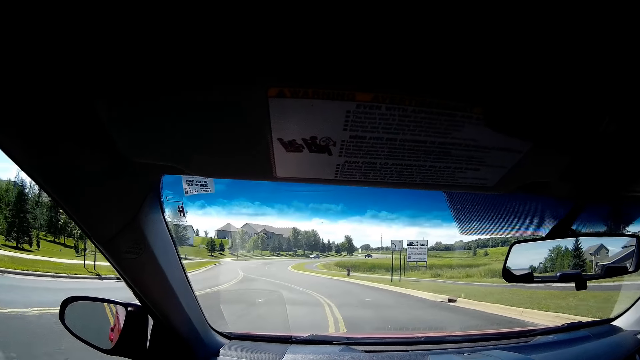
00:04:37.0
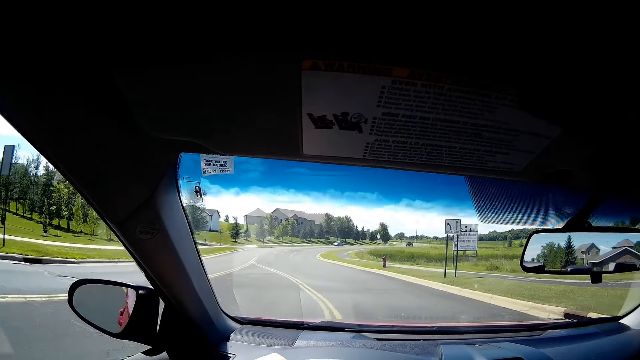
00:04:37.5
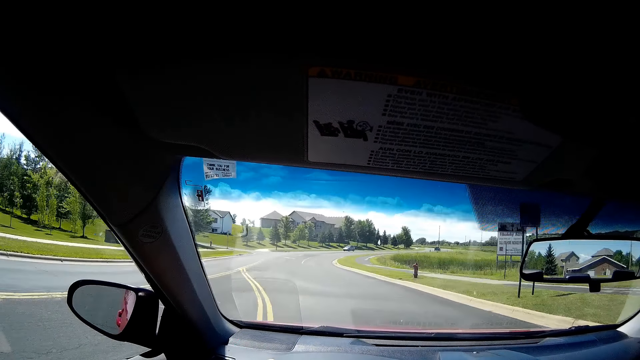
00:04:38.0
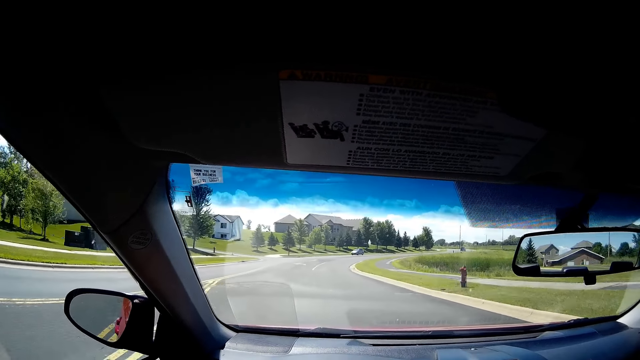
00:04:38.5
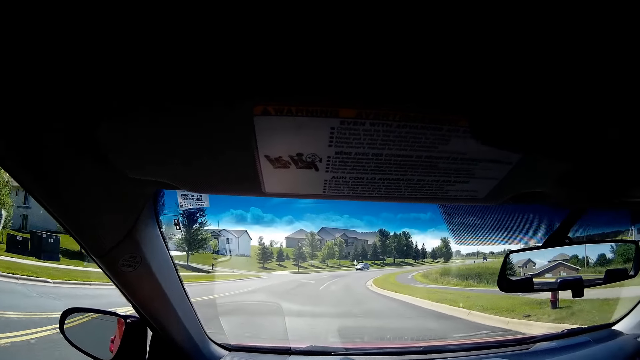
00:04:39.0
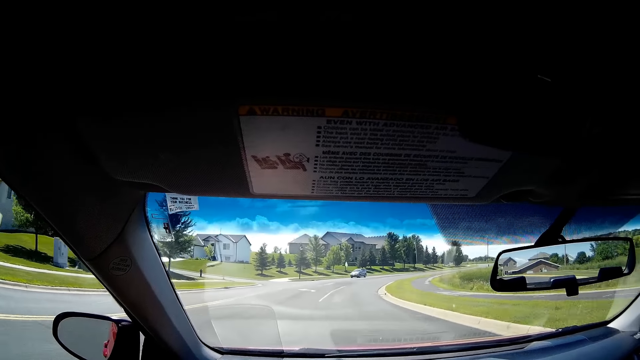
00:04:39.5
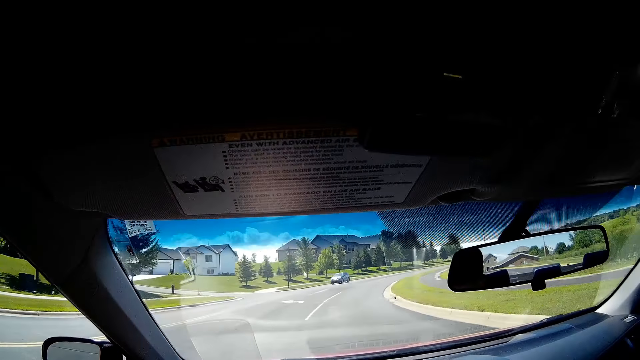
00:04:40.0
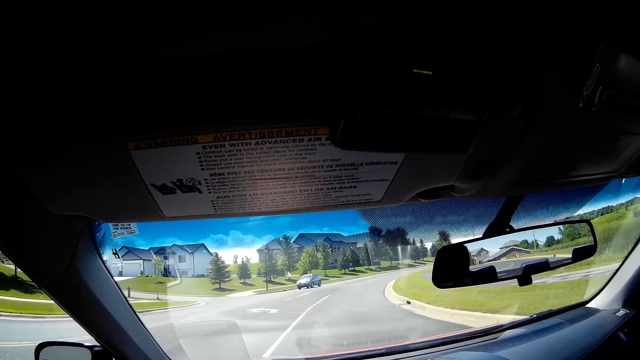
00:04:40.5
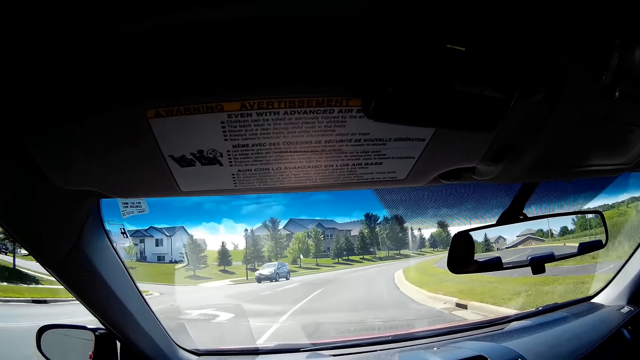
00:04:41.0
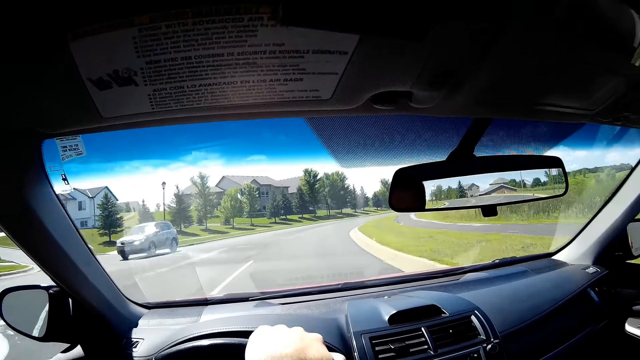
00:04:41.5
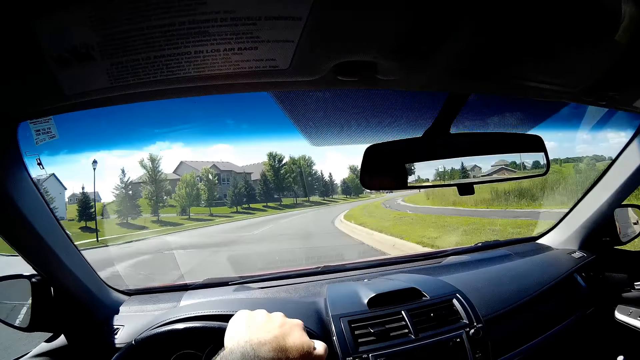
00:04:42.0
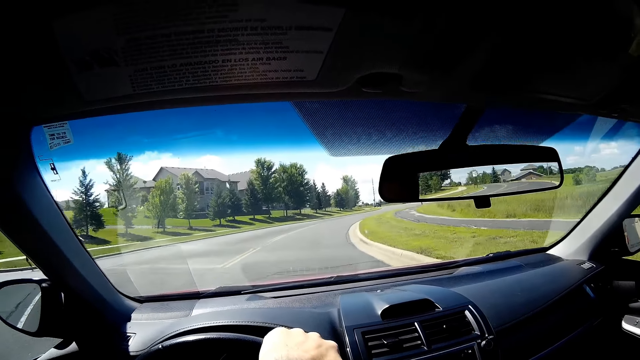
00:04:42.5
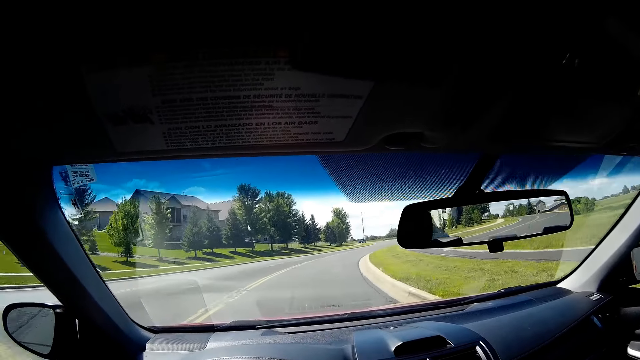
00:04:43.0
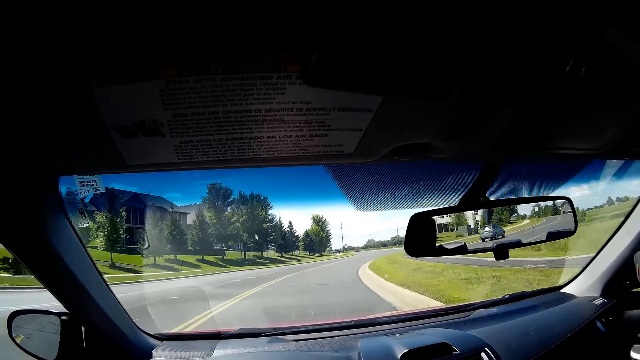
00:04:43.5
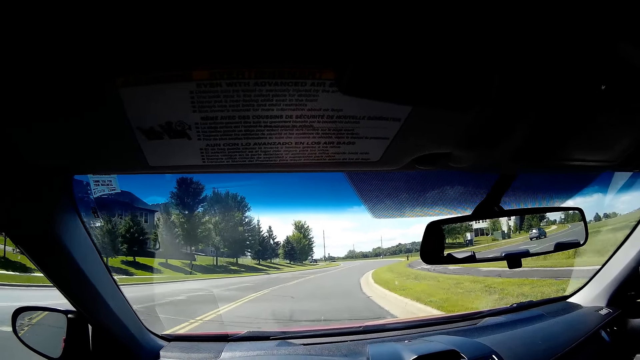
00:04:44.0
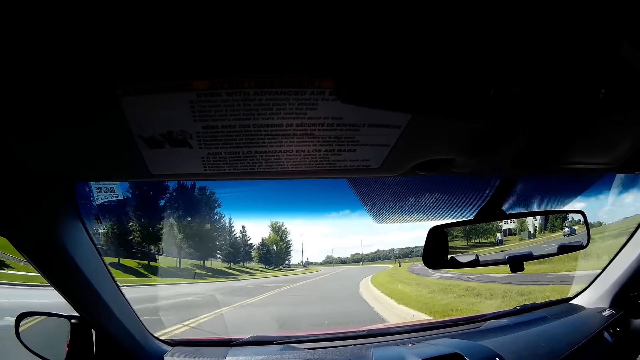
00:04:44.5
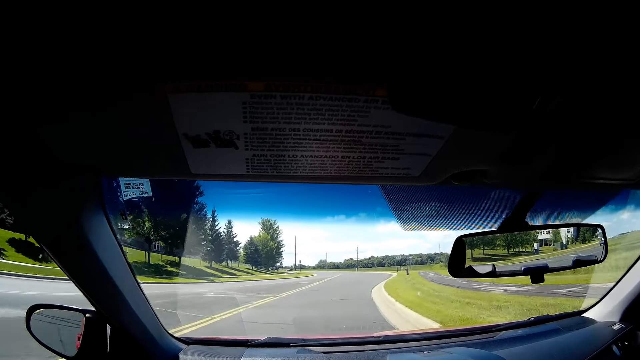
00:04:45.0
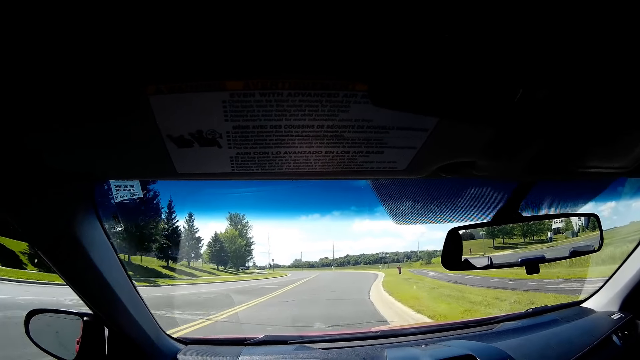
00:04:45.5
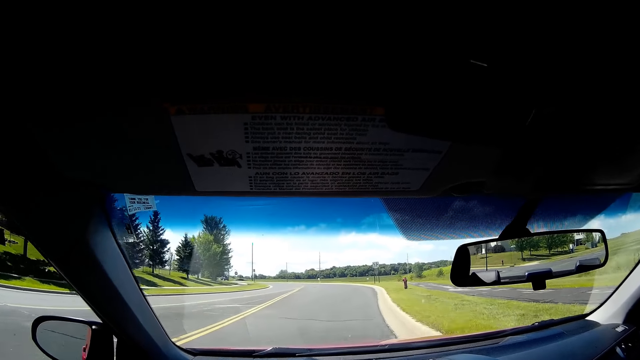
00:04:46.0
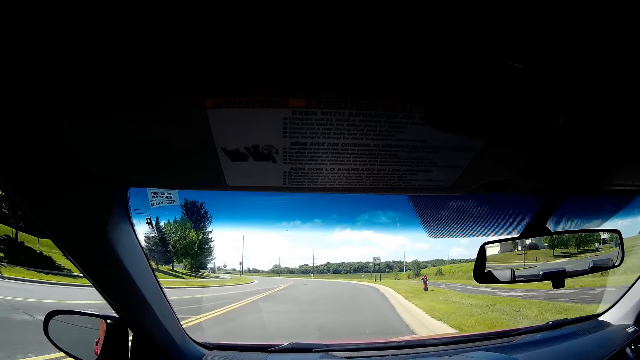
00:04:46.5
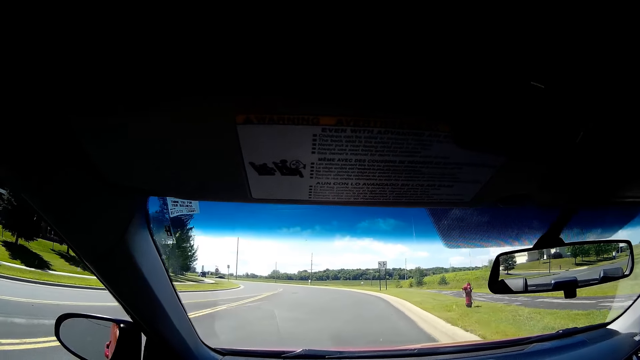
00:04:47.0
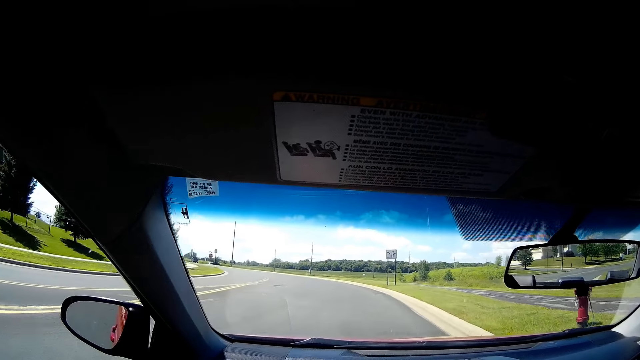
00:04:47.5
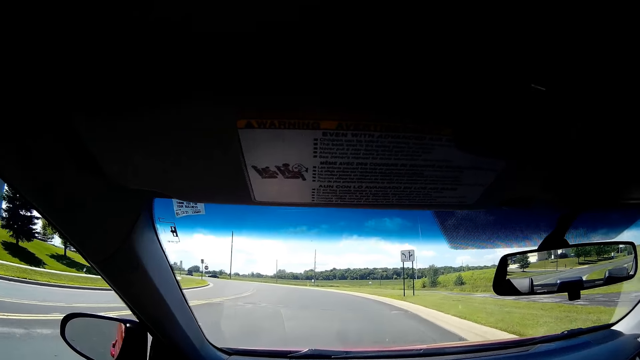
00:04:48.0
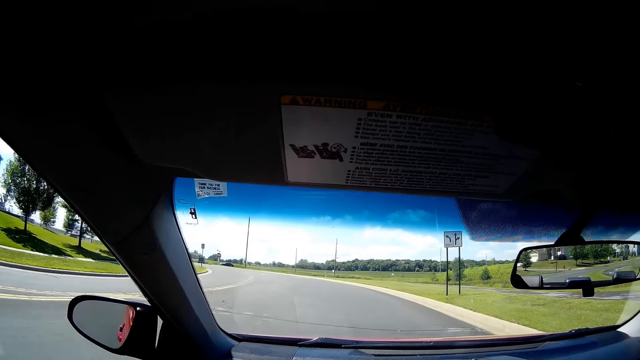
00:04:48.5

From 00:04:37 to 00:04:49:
A gray car drives by the camera wearer.

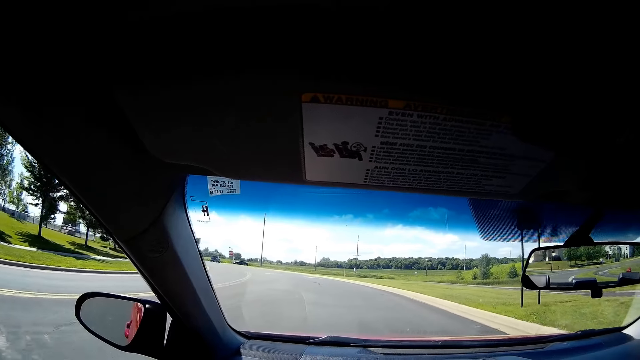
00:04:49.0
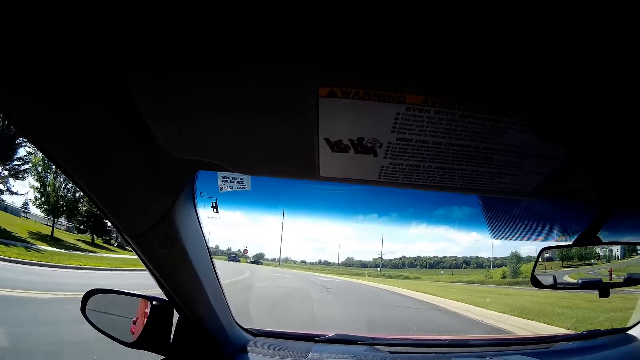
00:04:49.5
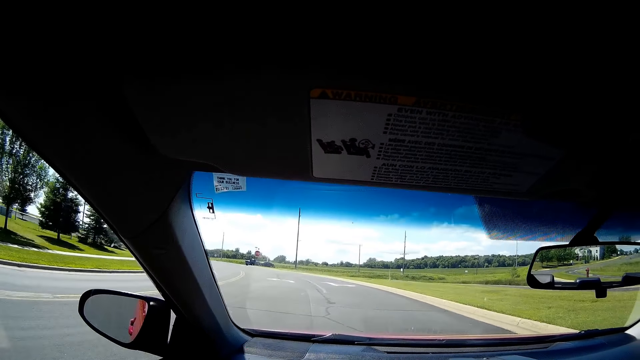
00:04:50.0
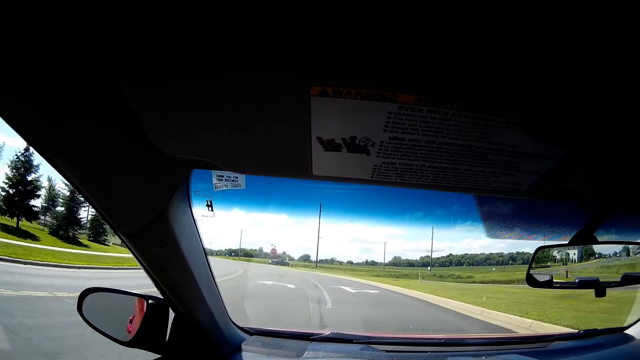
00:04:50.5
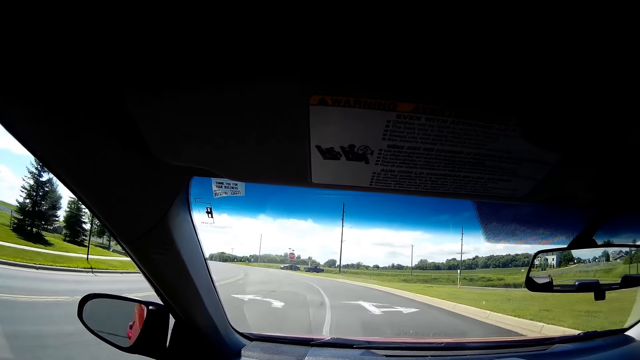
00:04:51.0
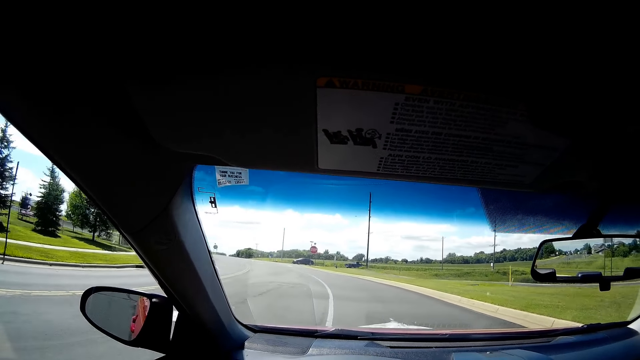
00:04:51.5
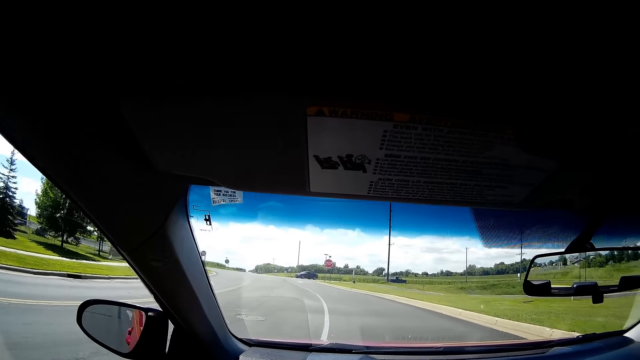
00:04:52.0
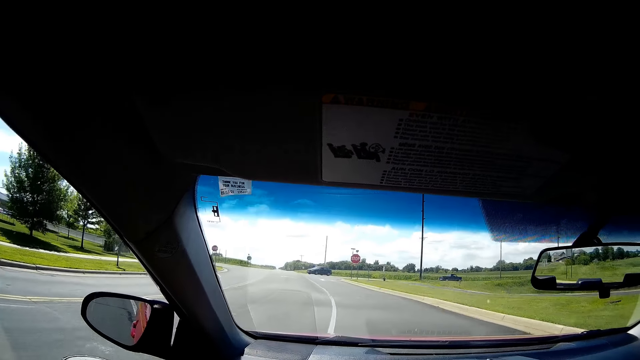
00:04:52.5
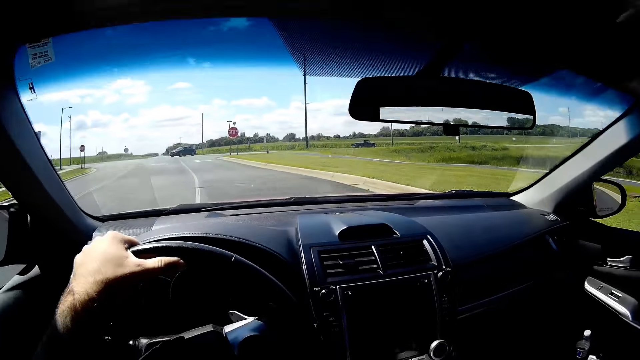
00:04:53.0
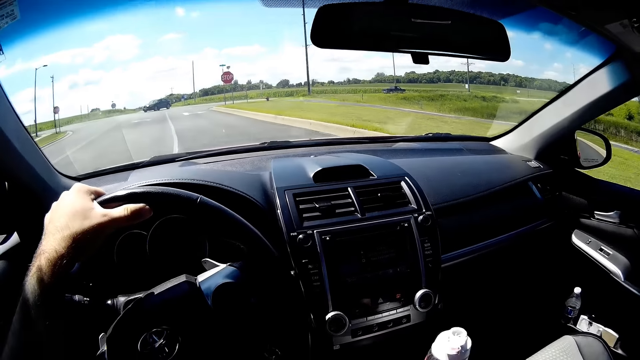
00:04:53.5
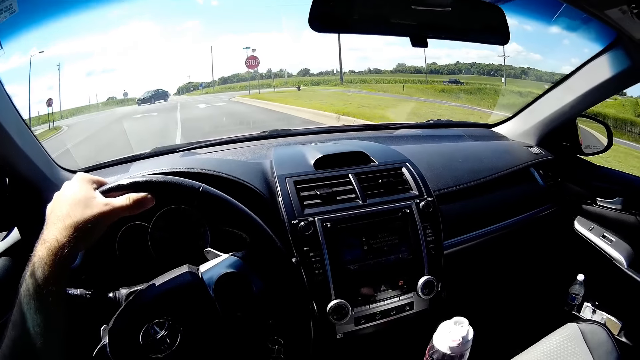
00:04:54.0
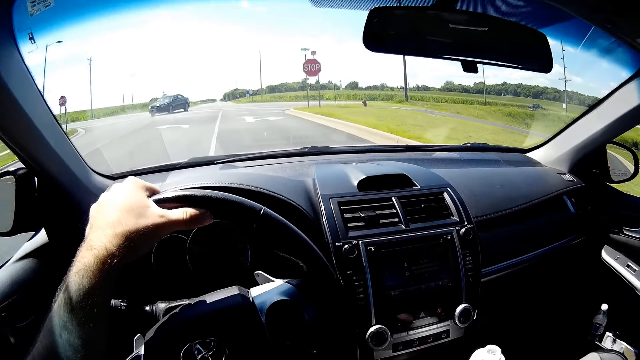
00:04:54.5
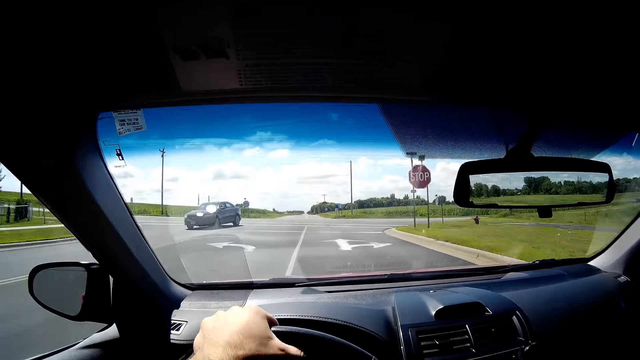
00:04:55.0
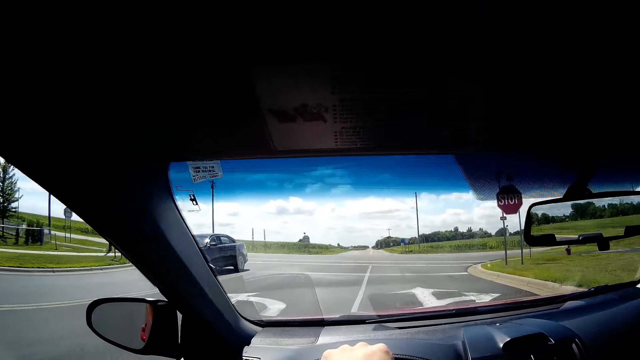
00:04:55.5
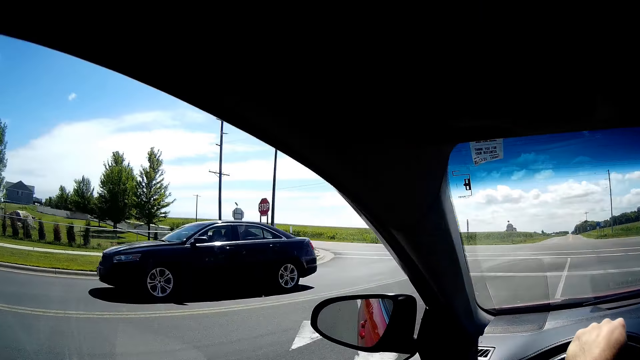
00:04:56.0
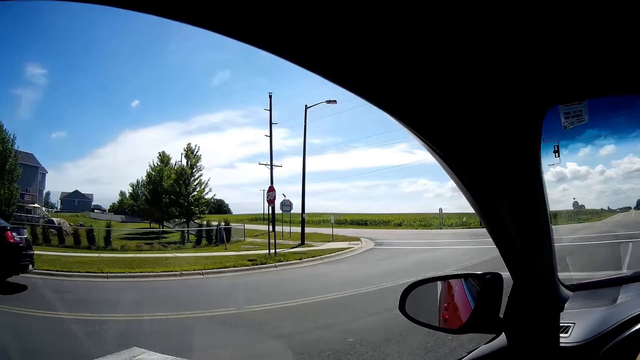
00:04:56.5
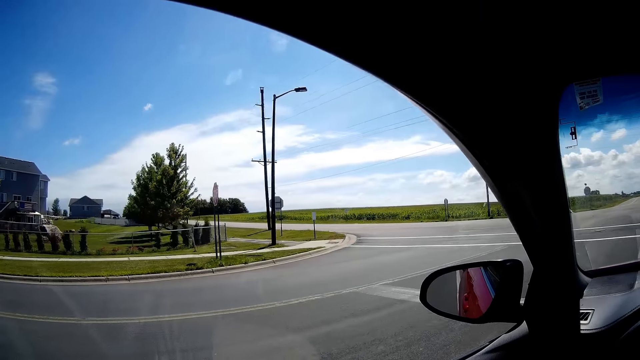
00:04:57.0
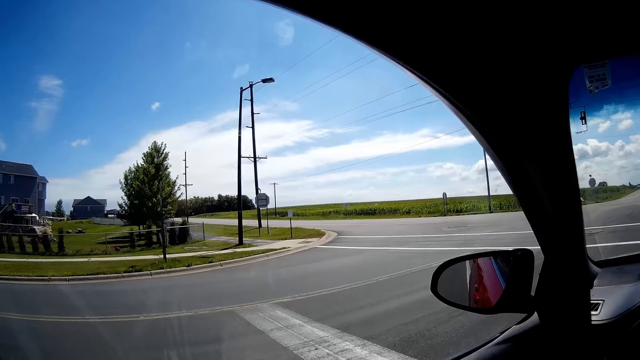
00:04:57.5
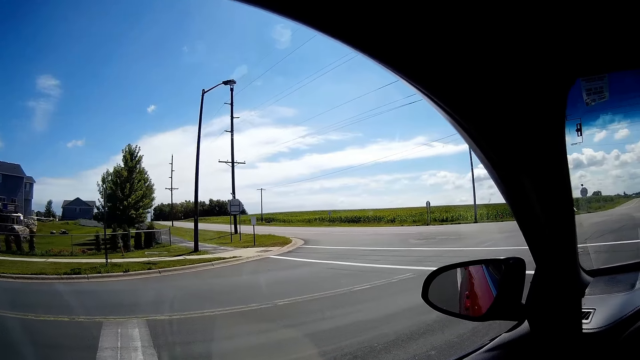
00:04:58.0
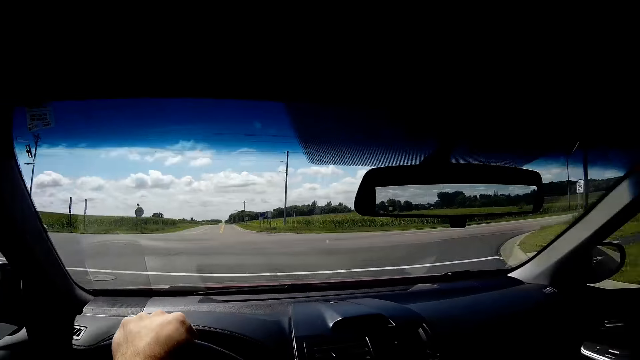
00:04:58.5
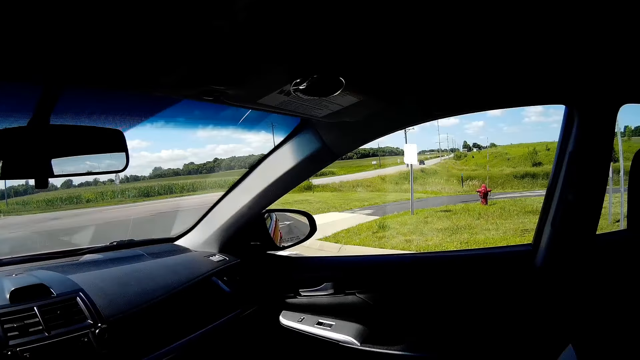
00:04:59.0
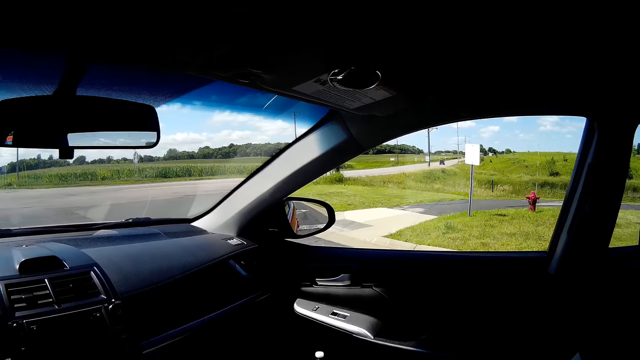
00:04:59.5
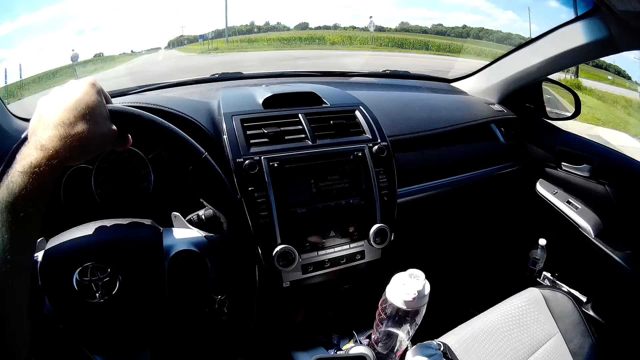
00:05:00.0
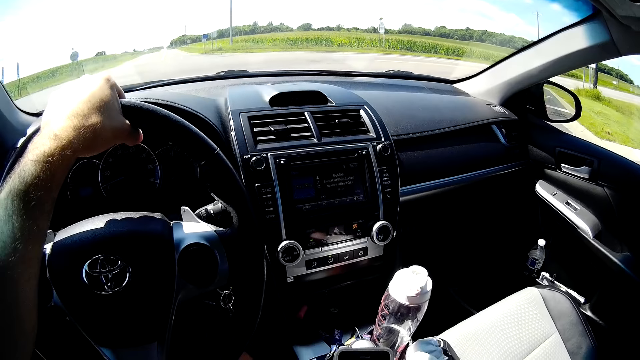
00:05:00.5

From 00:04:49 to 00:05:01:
A black car drives by the camera wearer.
